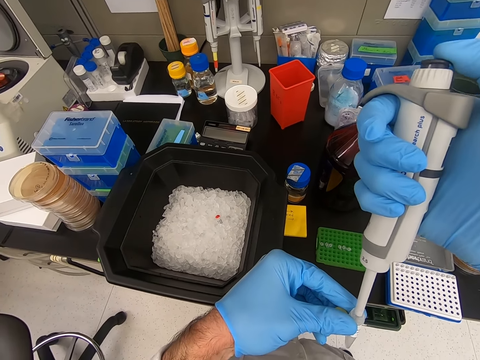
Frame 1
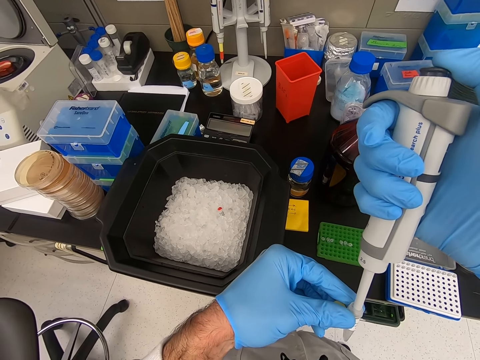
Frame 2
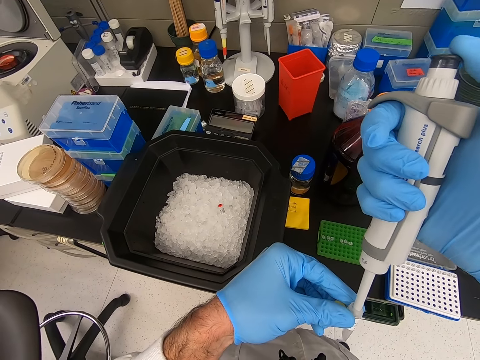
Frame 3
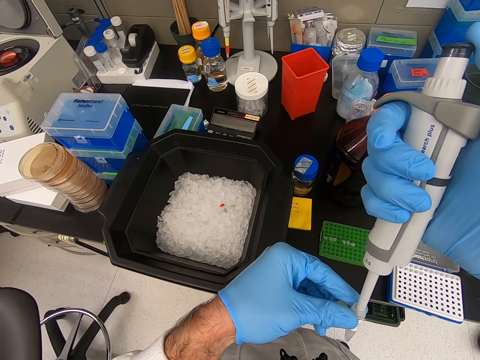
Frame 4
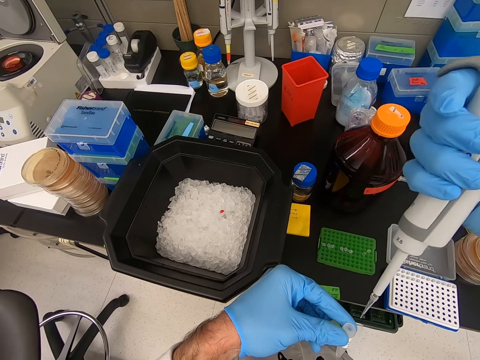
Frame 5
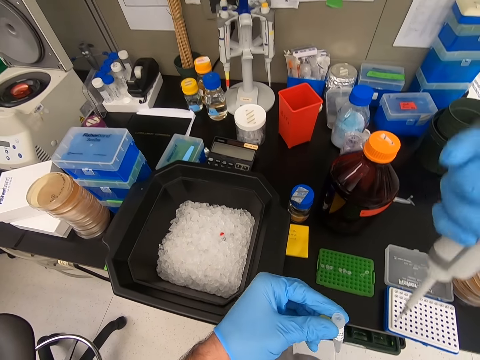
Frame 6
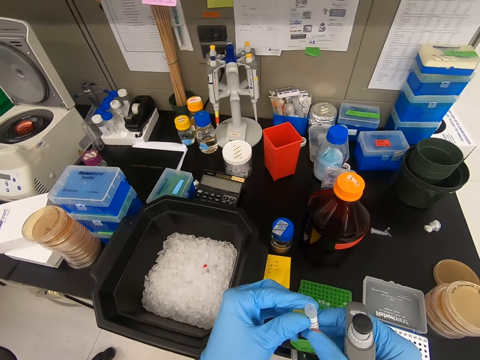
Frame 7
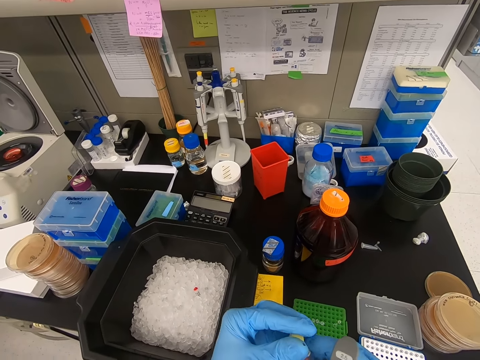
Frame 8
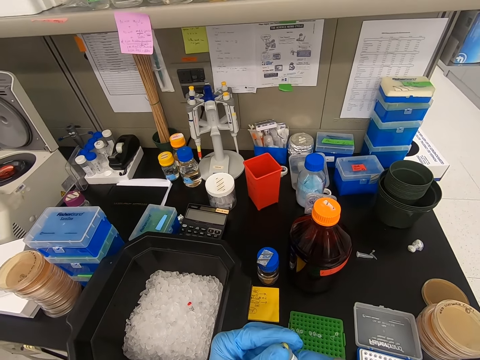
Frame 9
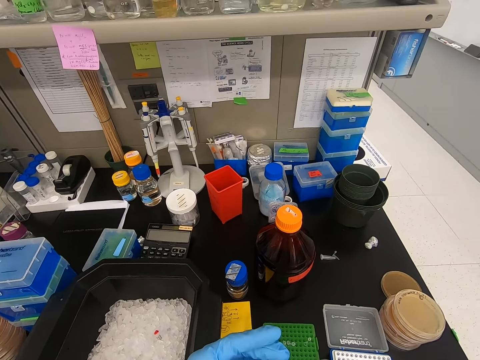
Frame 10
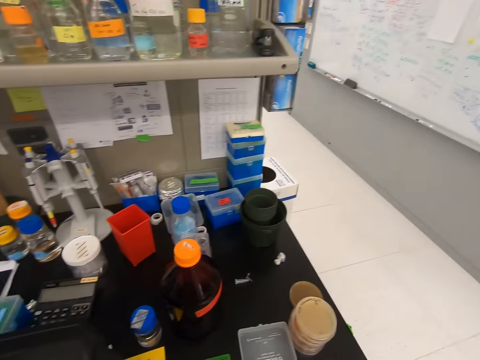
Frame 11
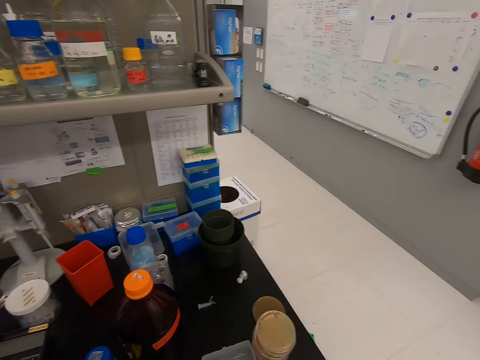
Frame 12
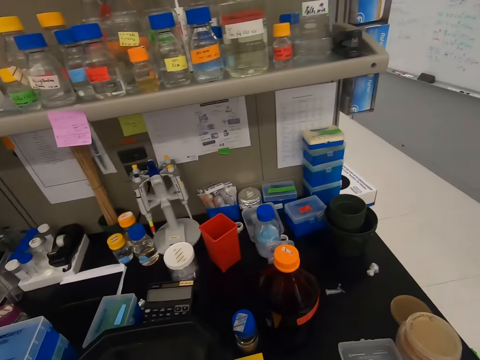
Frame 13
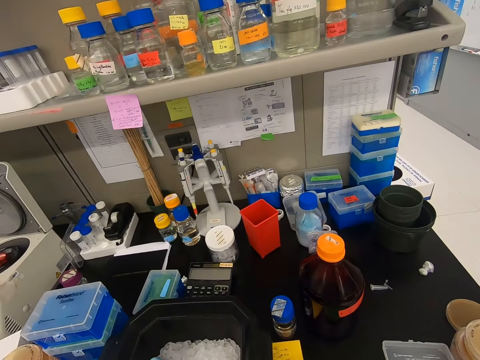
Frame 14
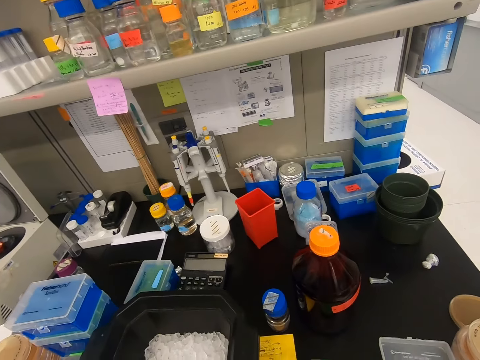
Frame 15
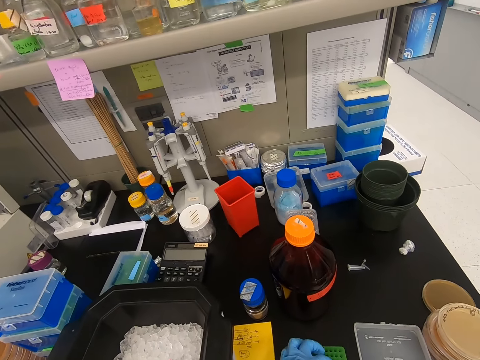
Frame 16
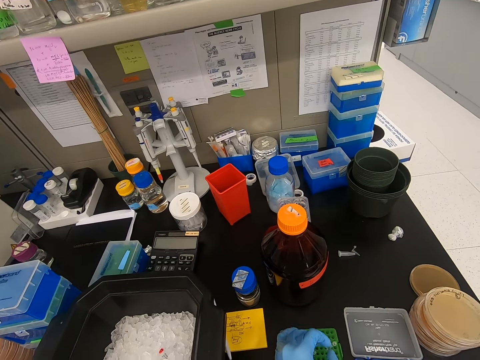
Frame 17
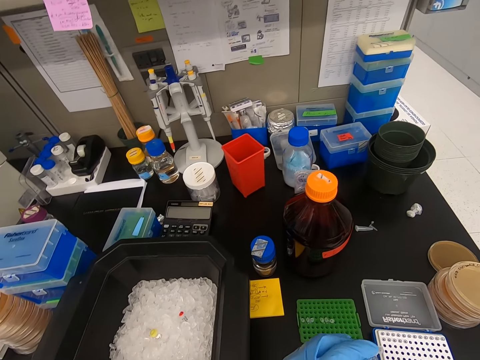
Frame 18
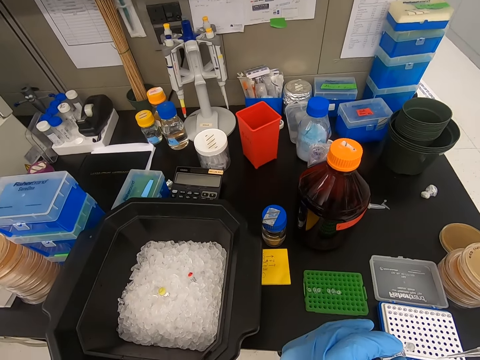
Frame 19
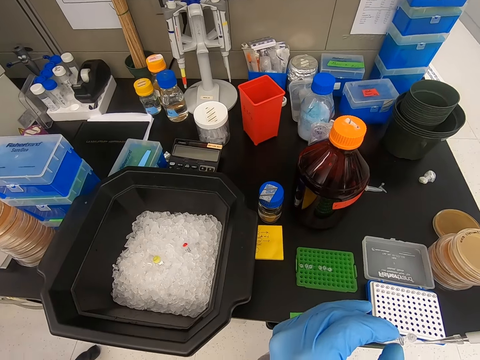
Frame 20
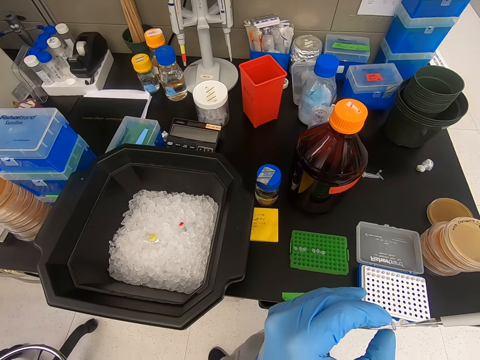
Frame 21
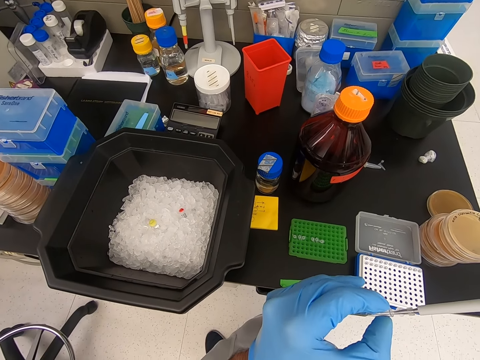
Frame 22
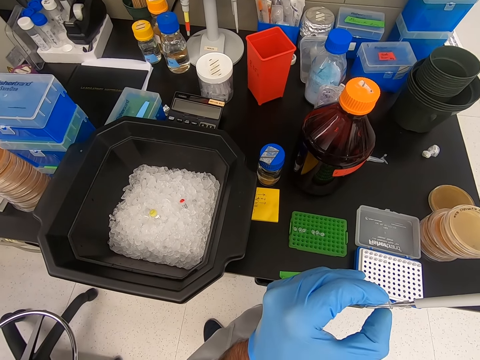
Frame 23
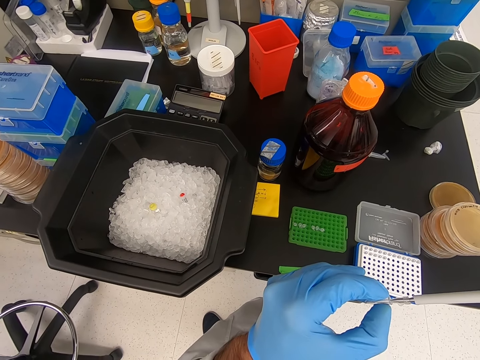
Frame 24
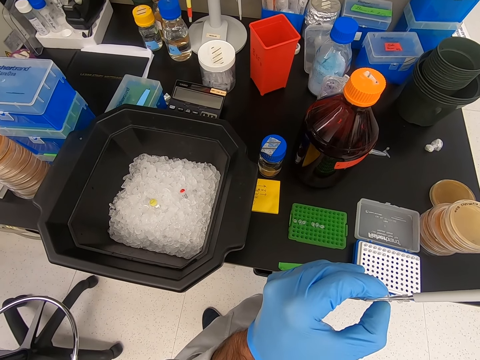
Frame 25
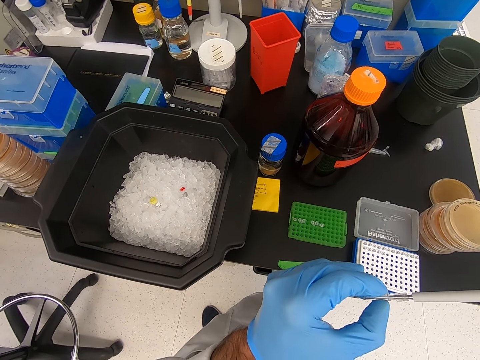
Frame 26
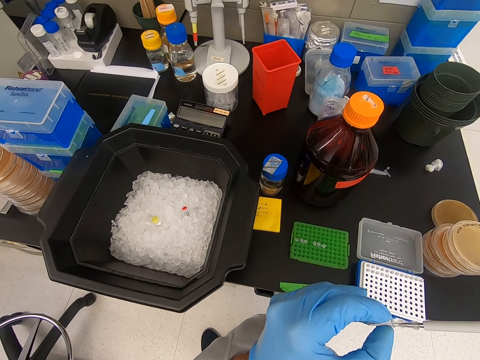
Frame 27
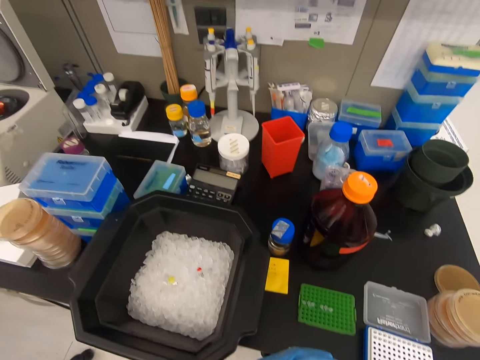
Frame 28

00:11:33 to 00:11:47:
The camera wearer sucks the solution from the bottle. They close the cap. They look around the table. They put the bottle in the bucket. They put the drip needle in the cap.

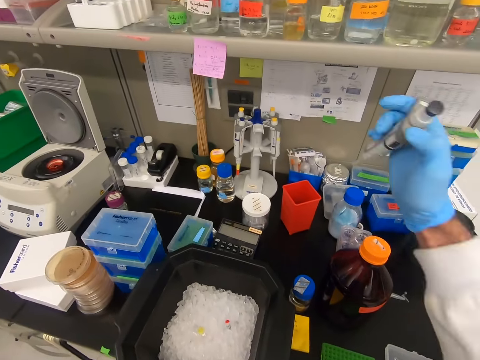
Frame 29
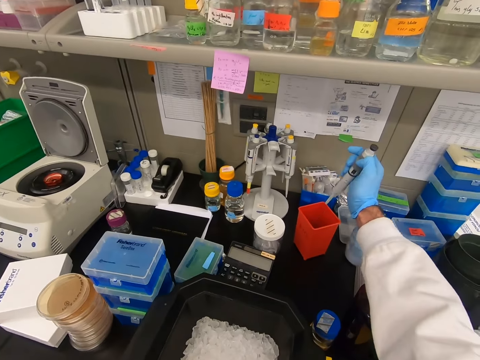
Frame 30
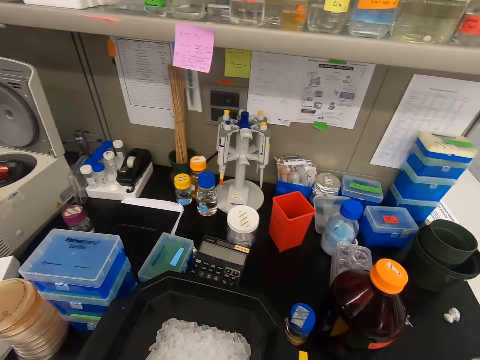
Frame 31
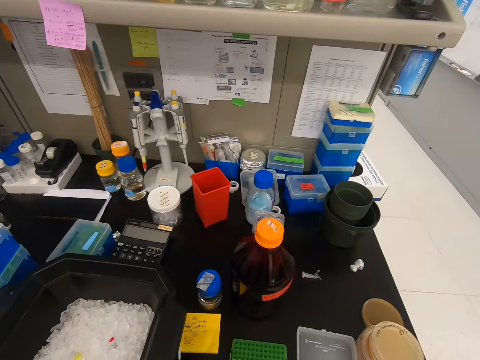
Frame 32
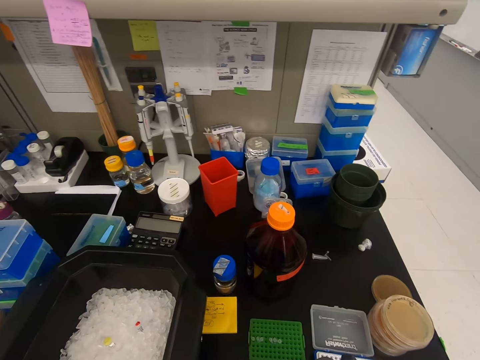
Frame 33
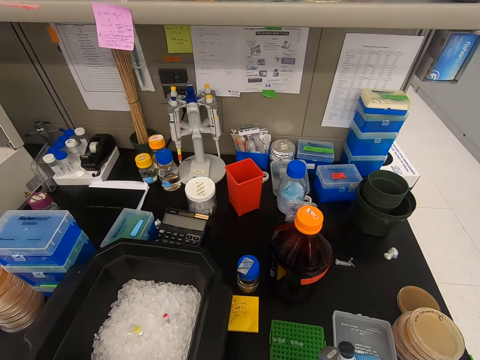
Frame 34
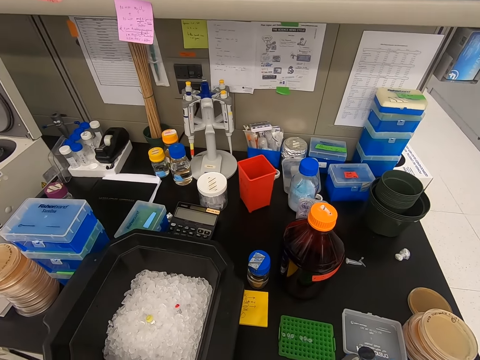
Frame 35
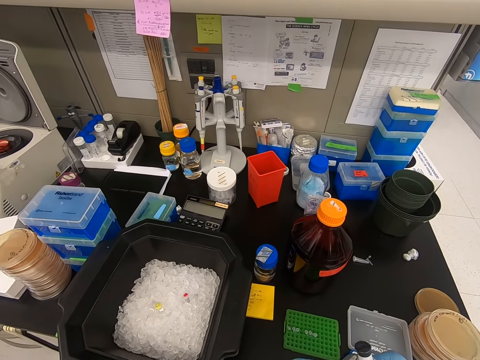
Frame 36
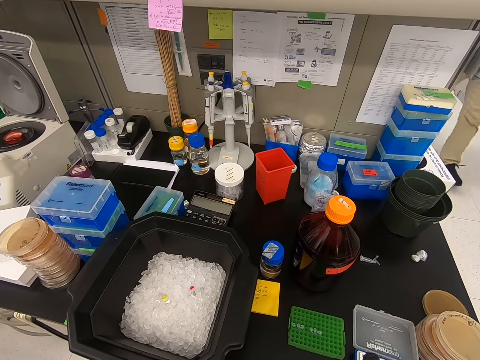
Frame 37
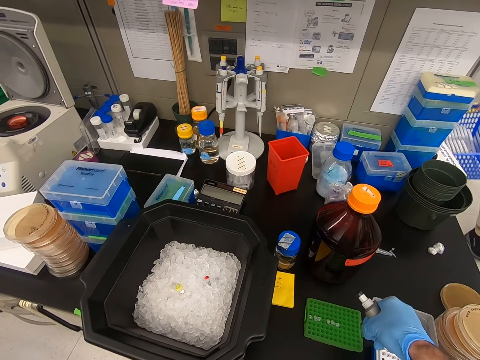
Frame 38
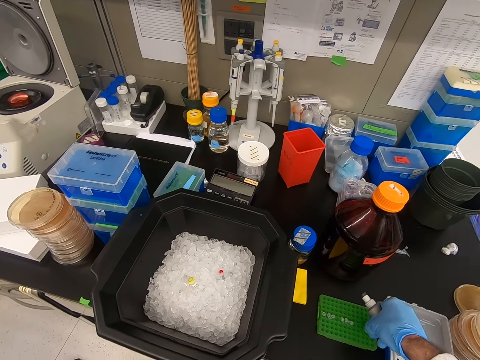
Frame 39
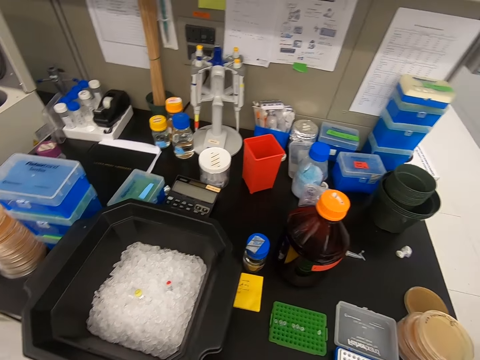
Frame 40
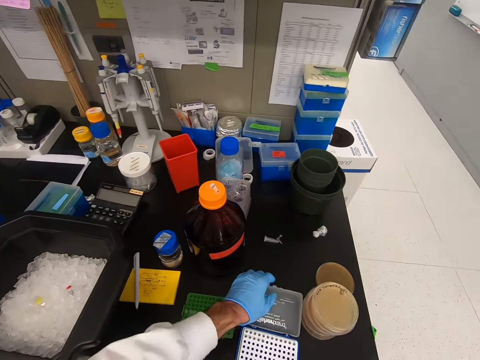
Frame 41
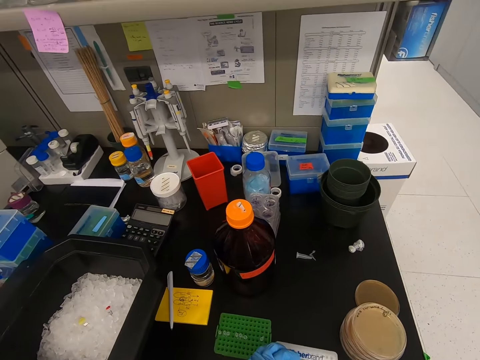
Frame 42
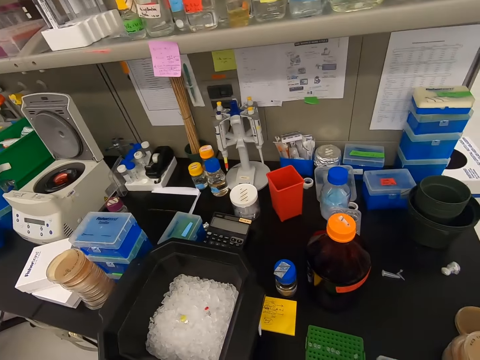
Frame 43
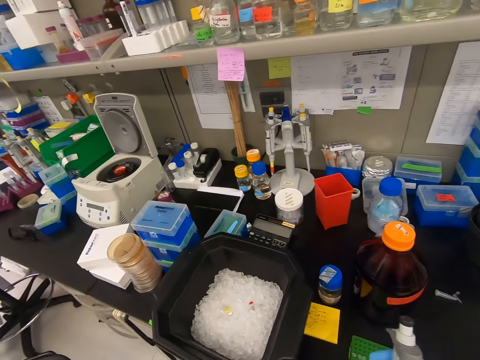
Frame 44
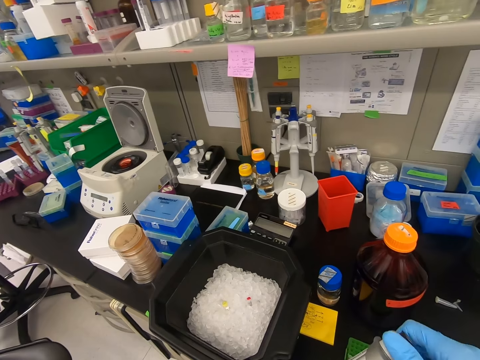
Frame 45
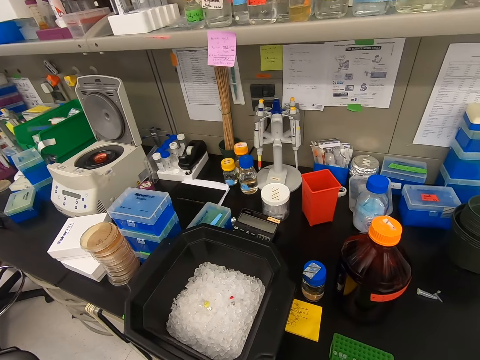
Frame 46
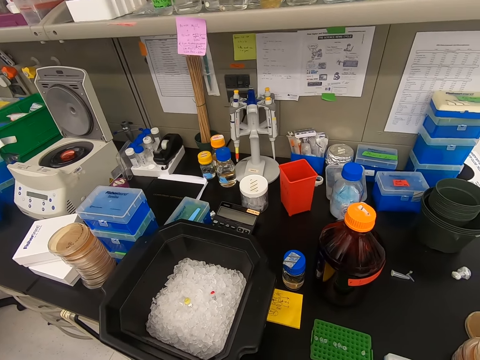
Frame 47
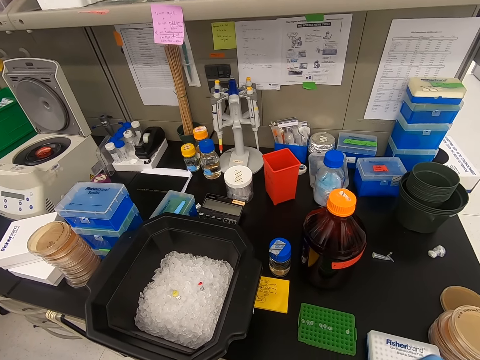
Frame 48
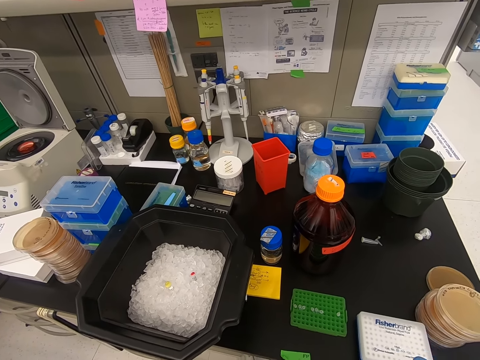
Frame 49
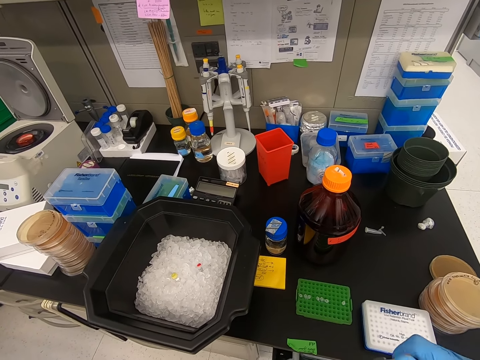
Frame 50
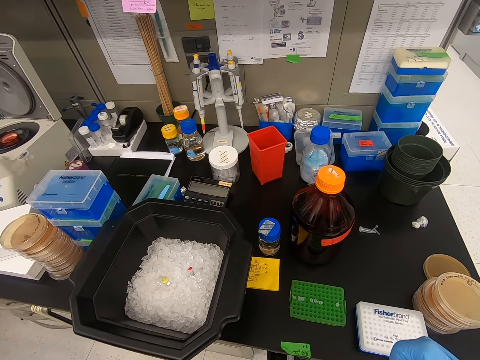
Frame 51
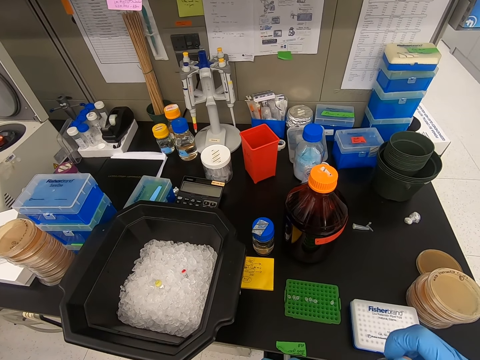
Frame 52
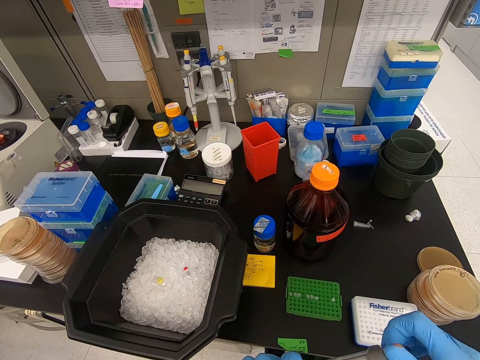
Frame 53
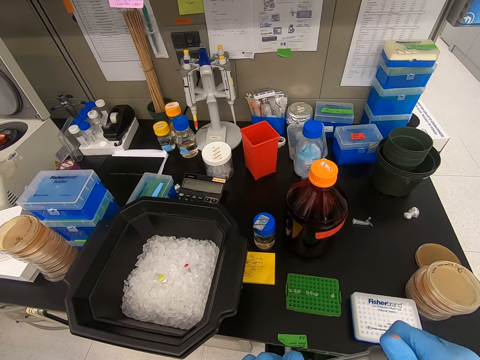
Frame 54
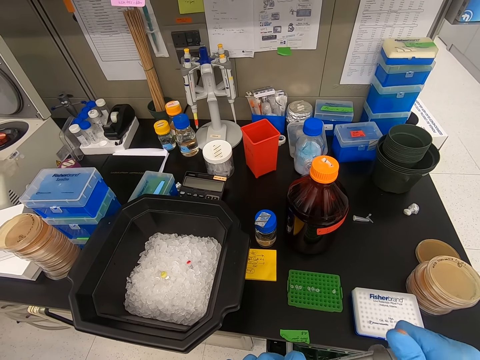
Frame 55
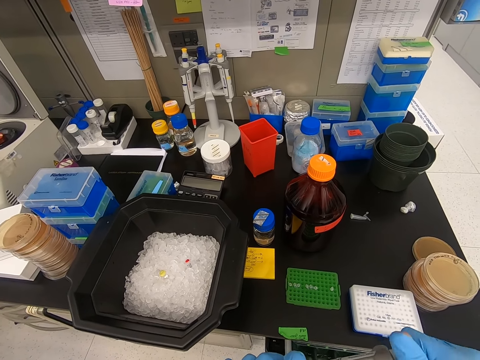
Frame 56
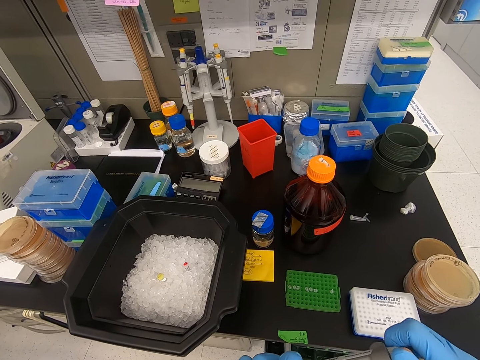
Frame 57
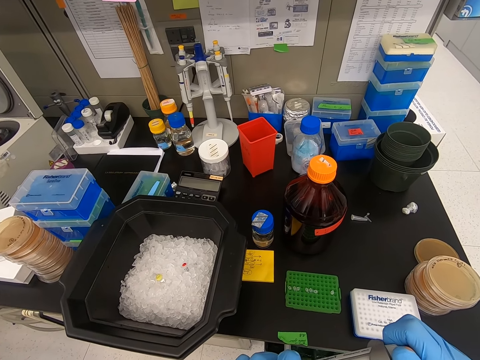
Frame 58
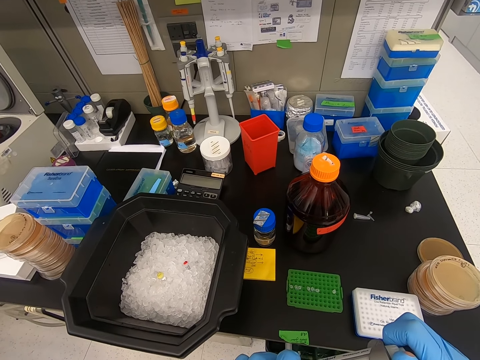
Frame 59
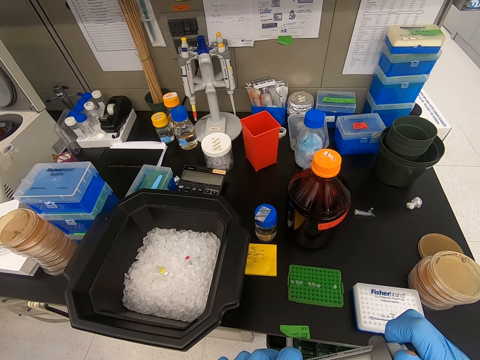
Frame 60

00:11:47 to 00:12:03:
The camera wearer squeezes the drip needle over the container. They put the solution in the bucket. A man walks beside the camera wearer. The camera wearer puts something in the rack. They close the container. They close the drip needle.
